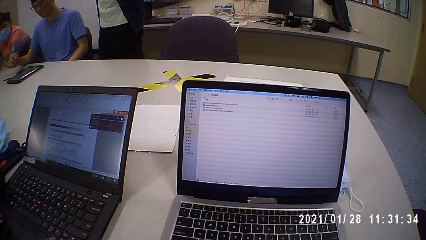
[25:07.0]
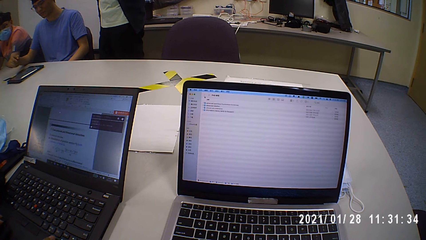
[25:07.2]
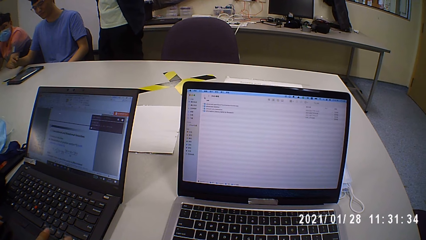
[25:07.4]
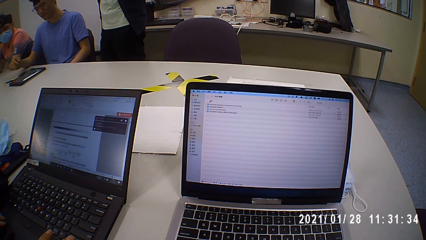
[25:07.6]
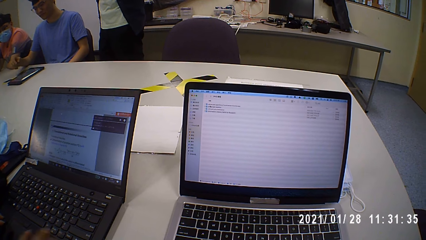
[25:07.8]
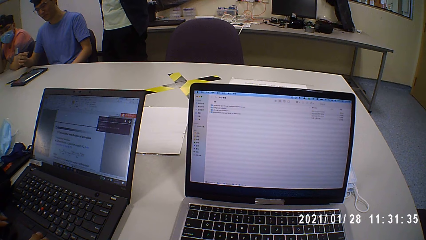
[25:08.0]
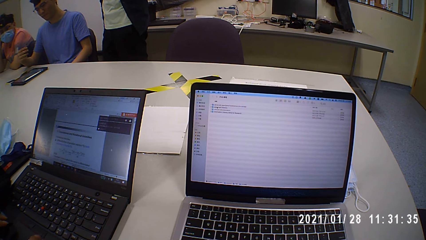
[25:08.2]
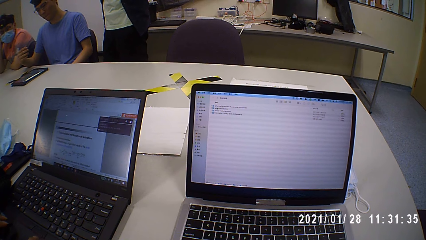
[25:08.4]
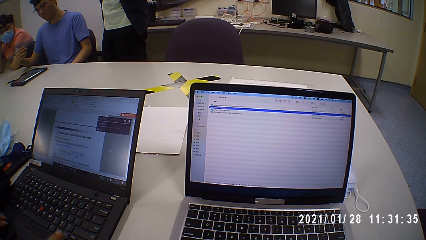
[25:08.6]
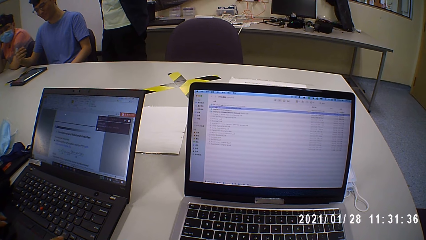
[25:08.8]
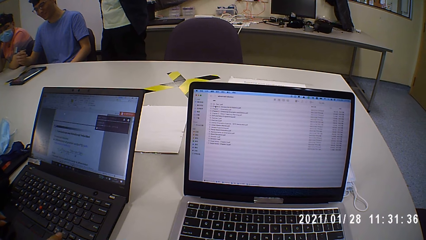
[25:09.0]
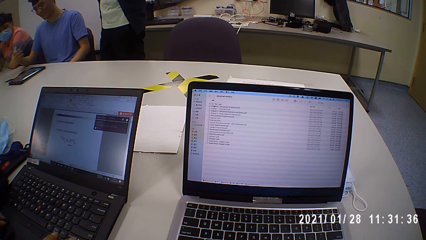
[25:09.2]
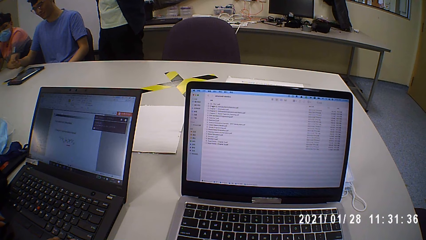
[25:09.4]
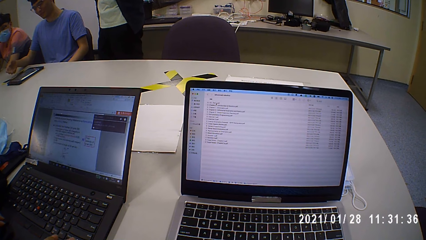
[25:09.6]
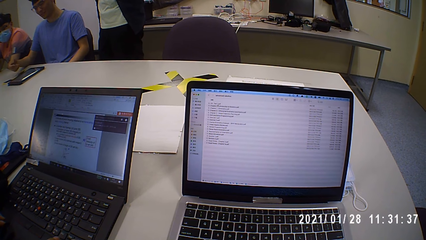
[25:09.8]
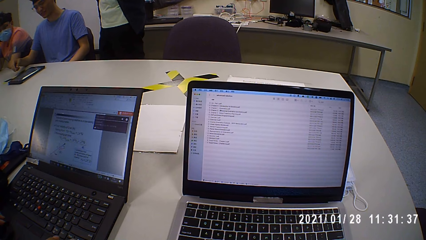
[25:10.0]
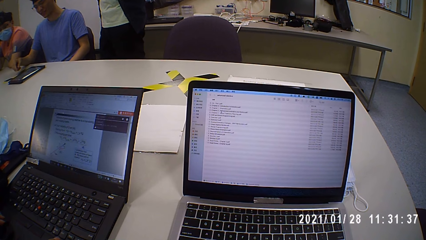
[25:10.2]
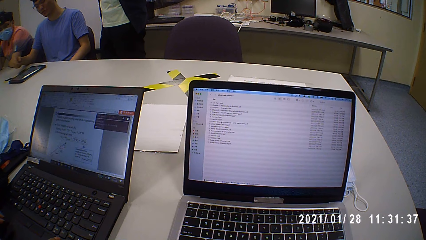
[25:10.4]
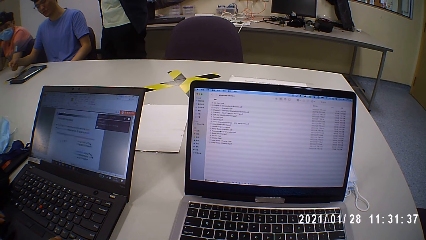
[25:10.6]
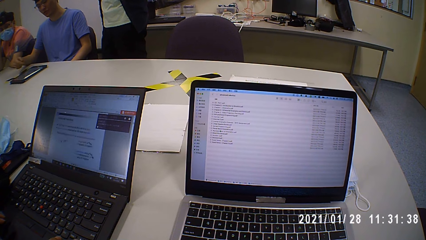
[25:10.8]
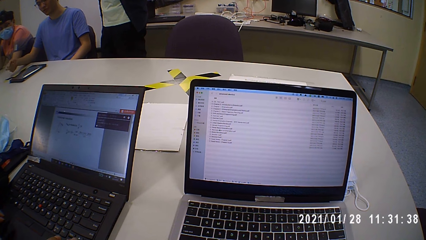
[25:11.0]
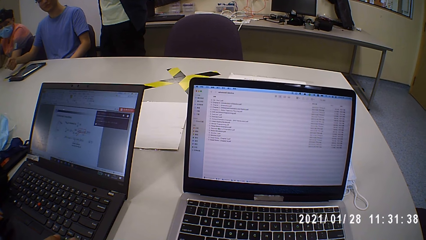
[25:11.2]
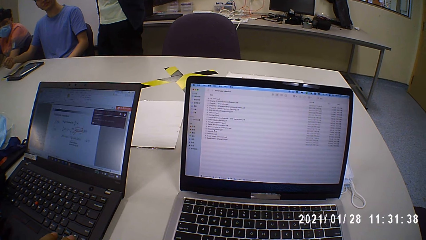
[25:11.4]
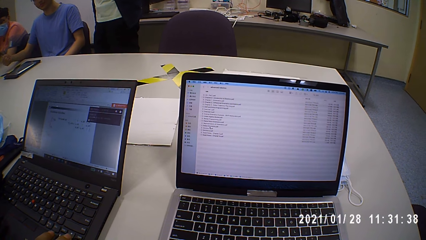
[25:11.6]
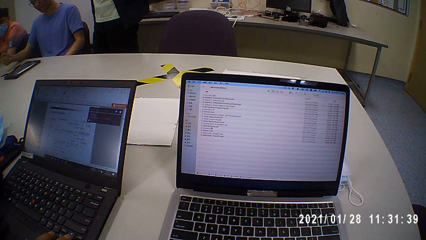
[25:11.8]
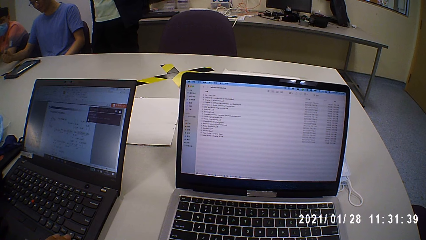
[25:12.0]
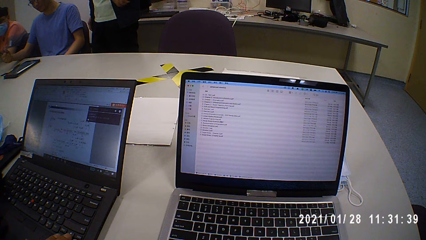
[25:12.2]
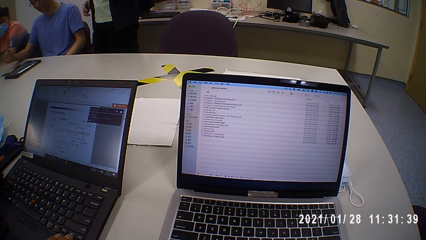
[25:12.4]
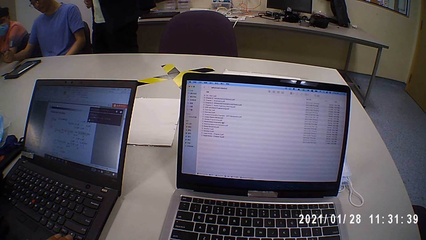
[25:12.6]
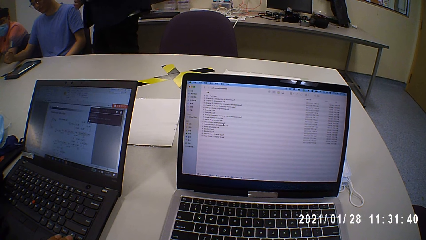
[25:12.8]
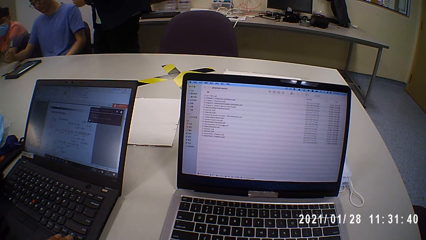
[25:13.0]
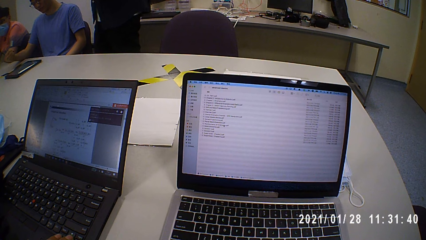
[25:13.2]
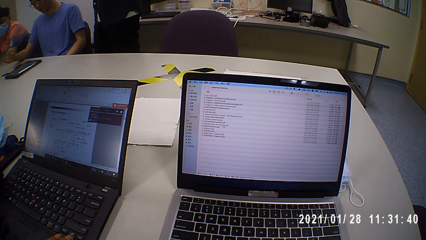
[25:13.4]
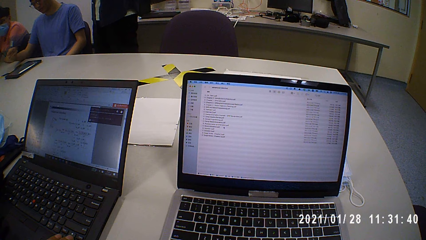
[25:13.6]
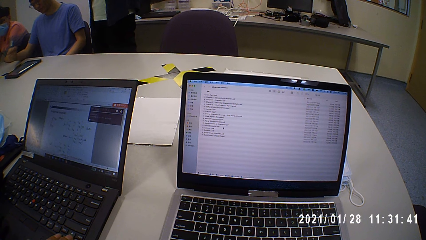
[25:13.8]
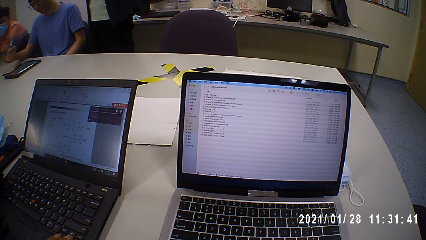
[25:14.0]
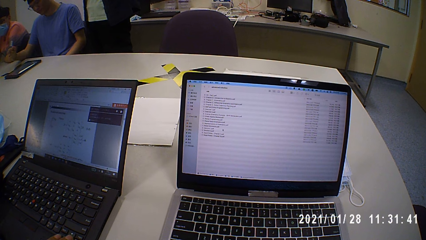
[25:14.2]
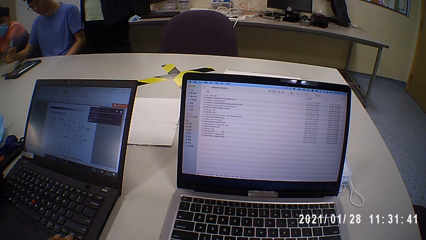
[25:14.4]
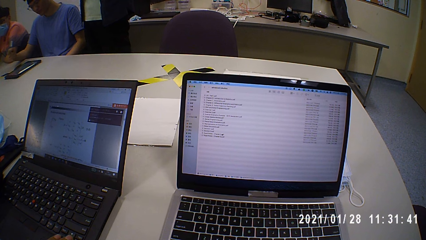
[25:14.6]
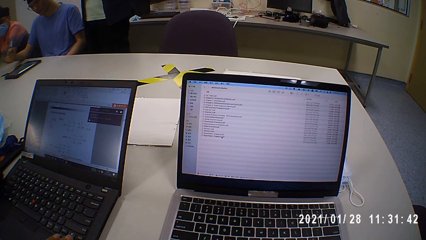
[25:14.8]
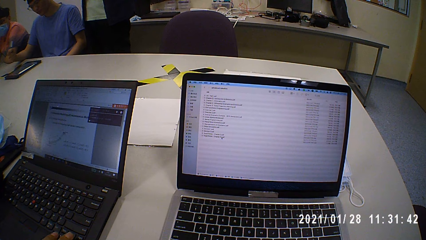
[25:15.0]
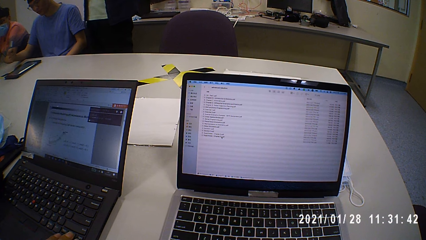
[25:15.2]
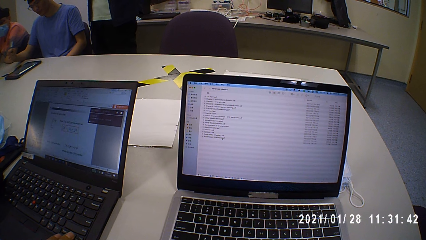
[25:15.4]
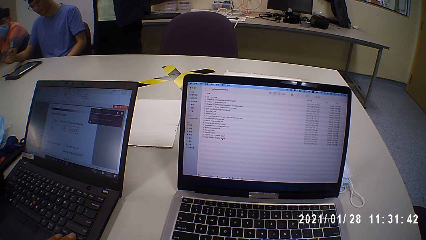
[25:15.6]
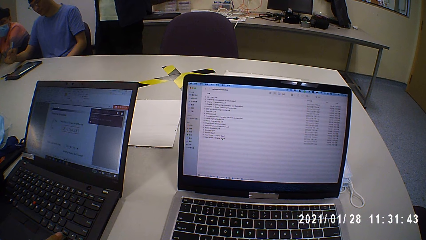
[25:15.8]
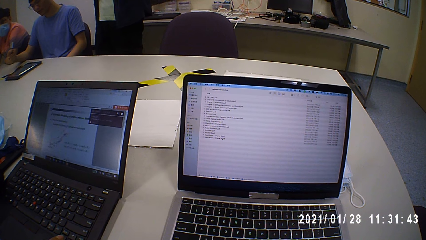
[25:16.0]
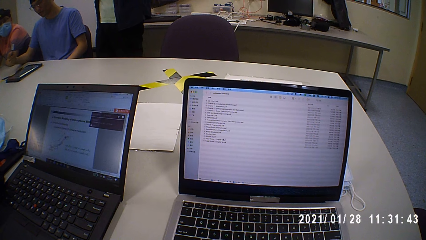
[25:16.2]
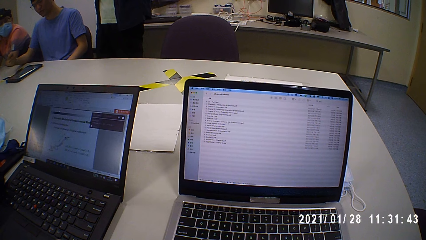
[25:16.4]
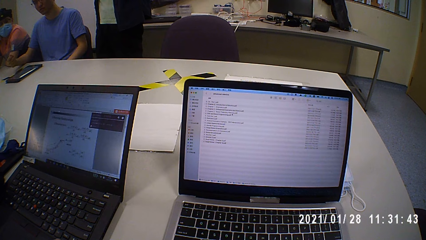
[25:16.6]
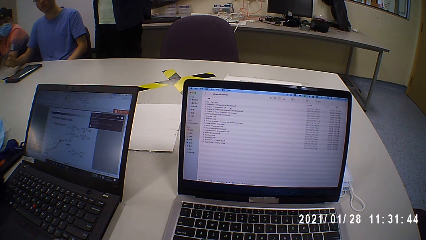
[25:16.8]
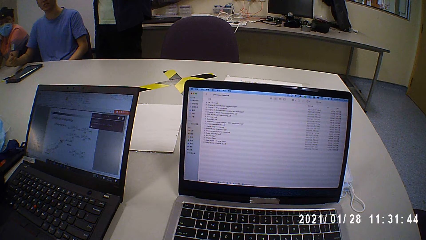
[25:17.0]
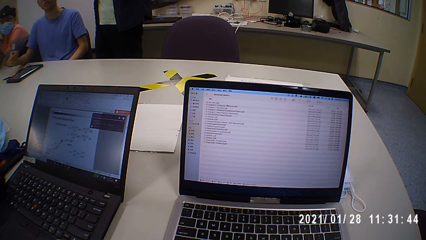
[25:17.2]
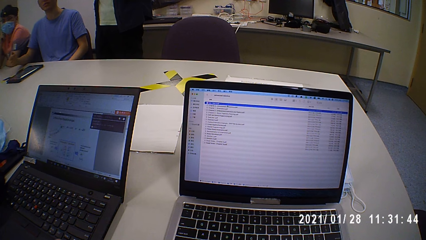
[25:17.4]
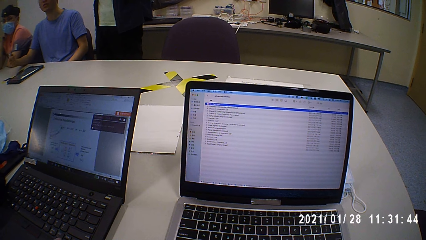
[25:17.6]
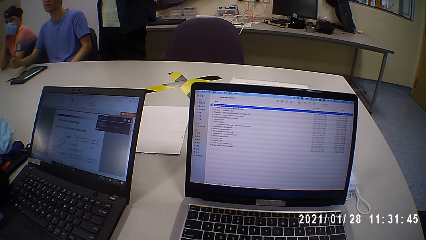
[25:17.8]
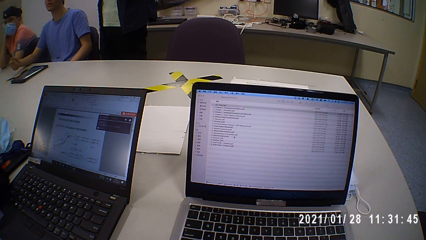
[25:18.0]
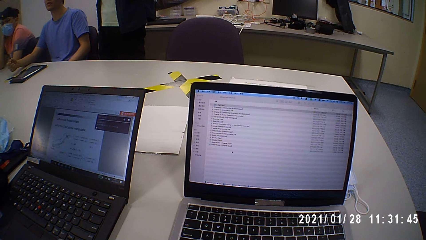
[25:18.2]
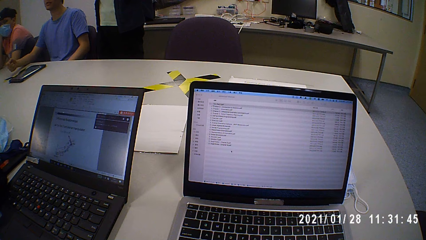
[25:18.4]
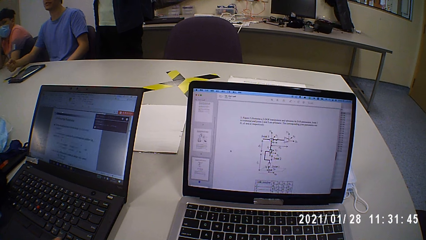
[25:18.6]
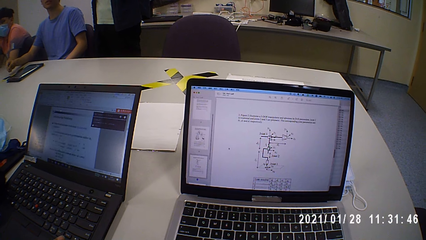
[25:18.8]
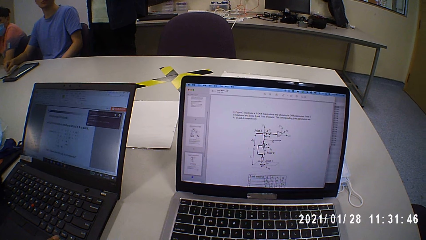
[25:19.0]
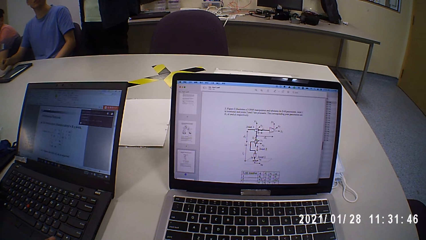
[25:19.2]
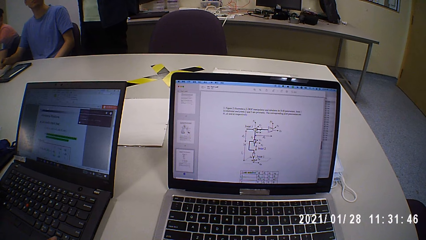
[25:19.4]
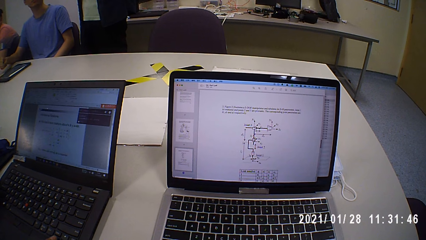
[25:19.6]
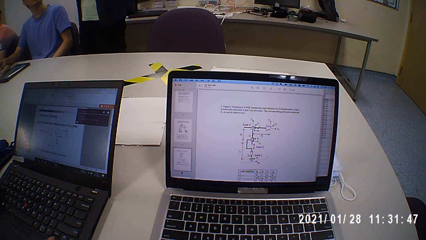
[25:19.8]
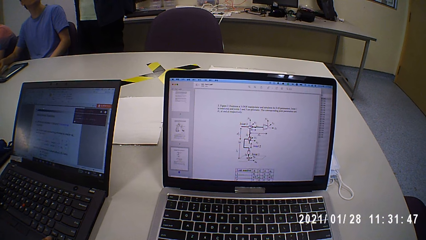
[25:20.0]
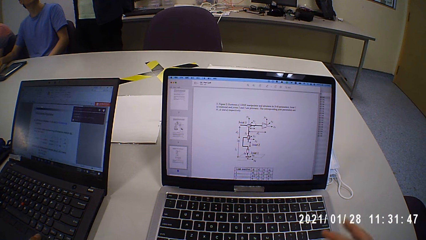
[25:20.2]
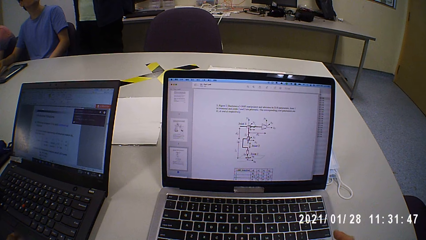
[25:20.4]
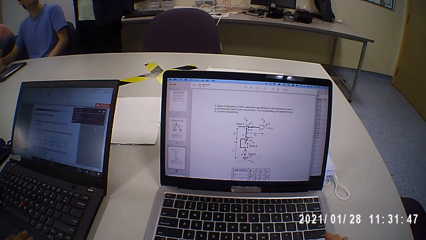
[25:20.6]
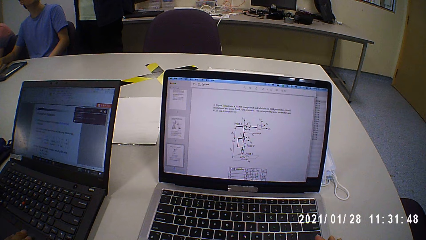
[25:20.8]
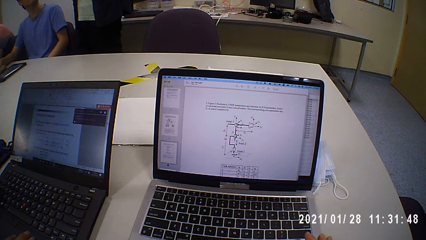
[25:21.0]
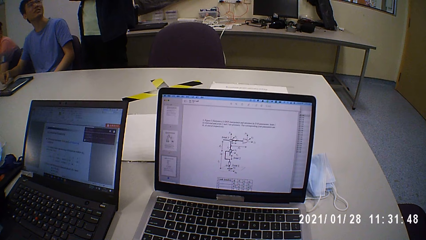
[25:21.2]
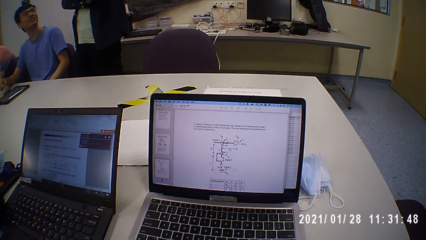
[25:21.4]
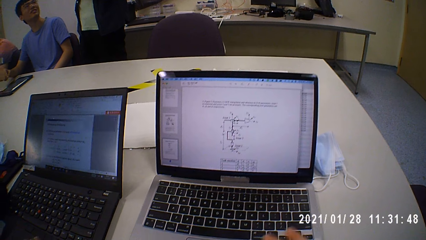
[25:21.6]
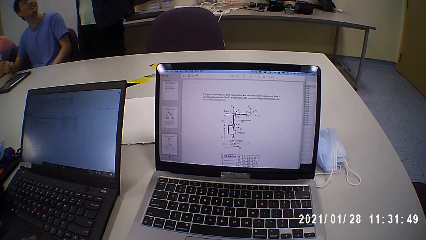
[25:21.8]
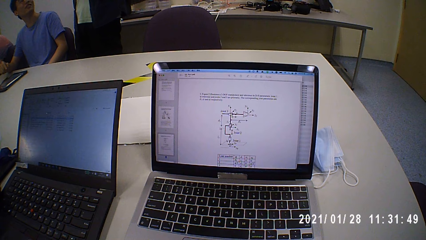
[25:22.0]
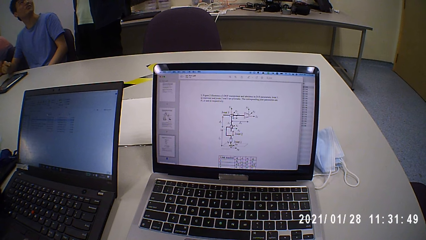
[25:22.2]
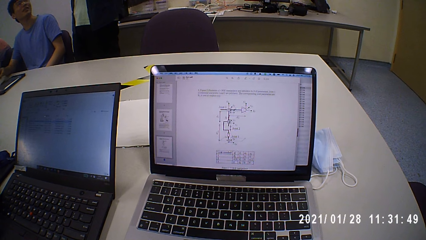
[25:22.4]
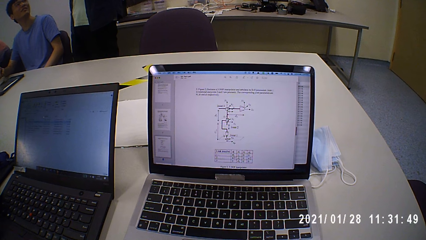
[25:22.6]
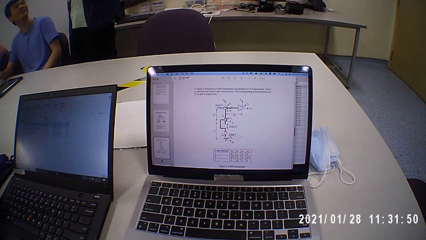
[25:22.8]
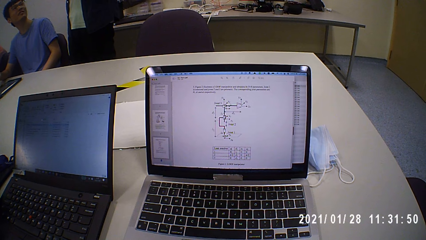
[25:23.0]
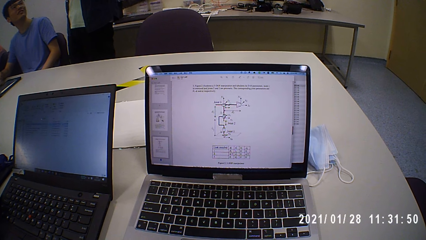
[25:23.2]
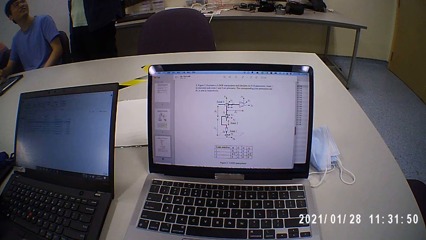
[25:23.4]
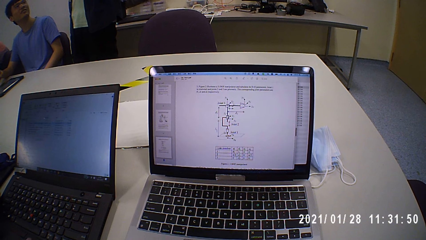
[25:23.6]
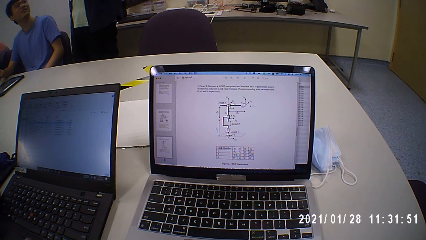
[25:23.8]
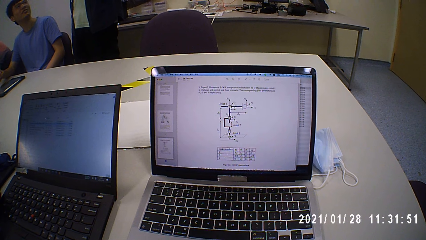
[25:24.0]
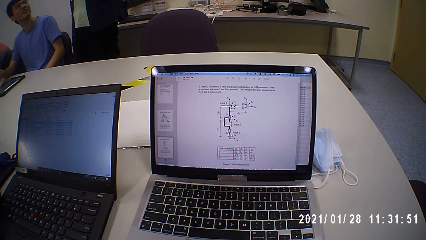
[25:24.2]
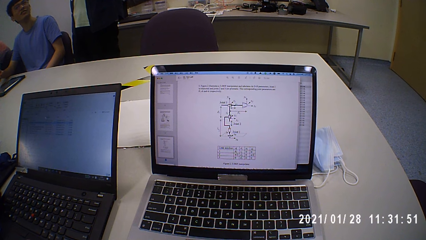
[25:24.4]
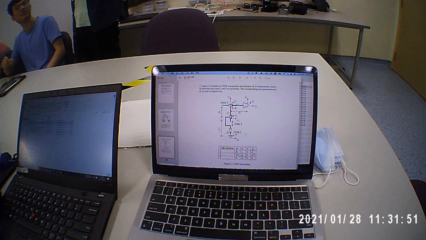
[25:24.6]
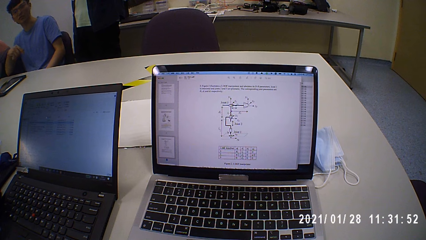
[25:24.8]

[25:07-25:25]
The camera wearer talks to a woman and looks at the laptop. They talk to the woman, look at the laptop and move the laptop on the table.
